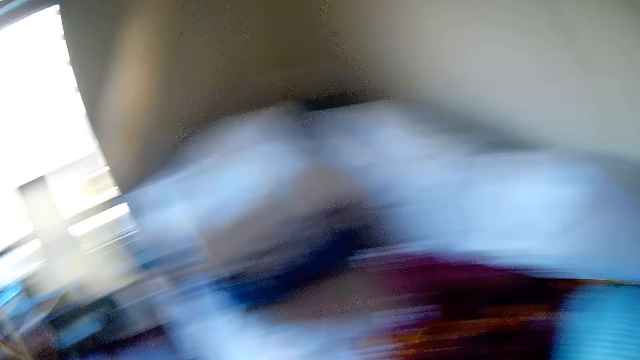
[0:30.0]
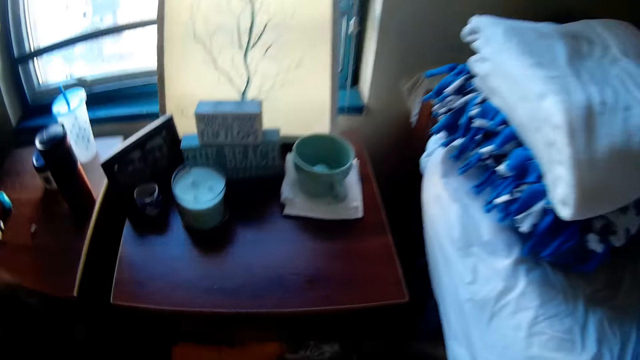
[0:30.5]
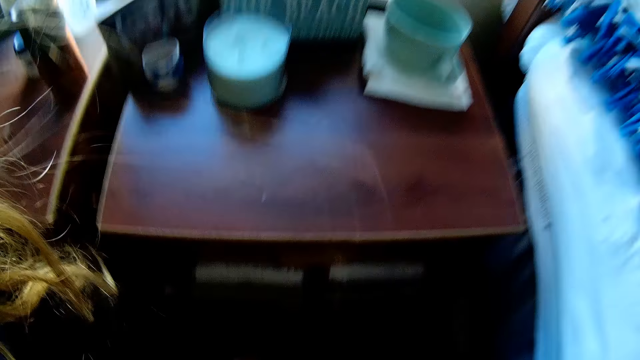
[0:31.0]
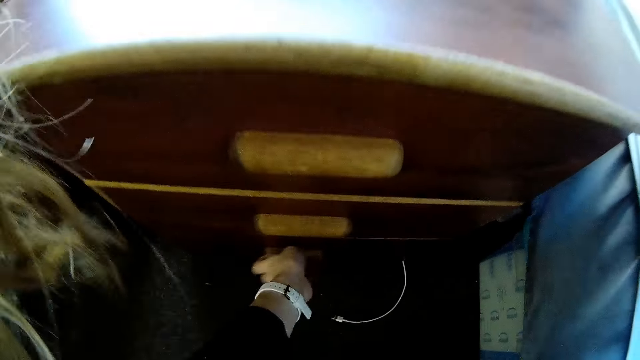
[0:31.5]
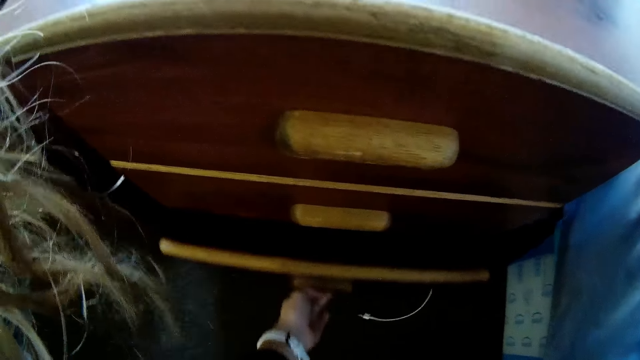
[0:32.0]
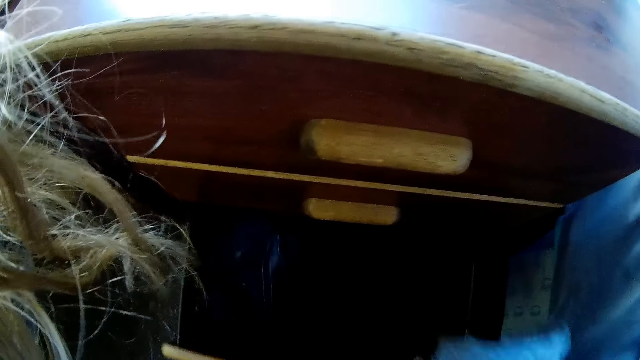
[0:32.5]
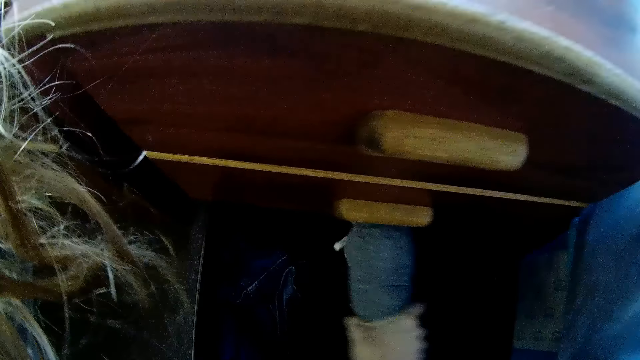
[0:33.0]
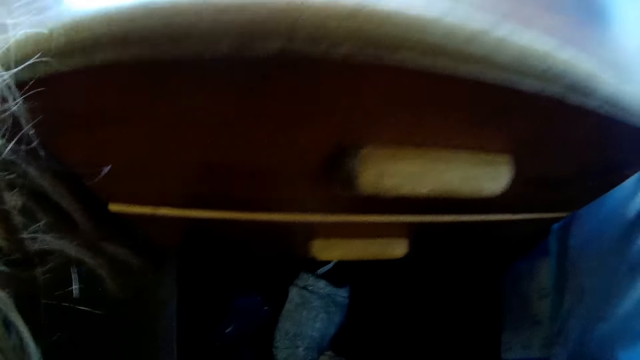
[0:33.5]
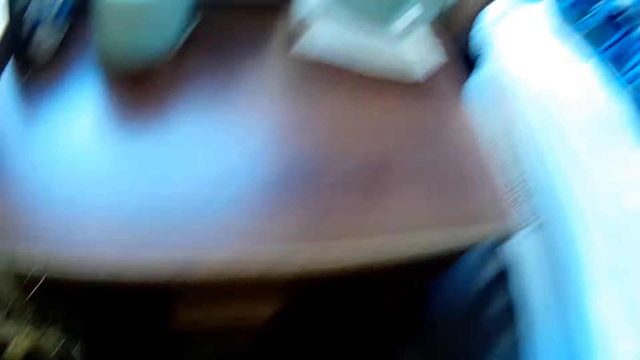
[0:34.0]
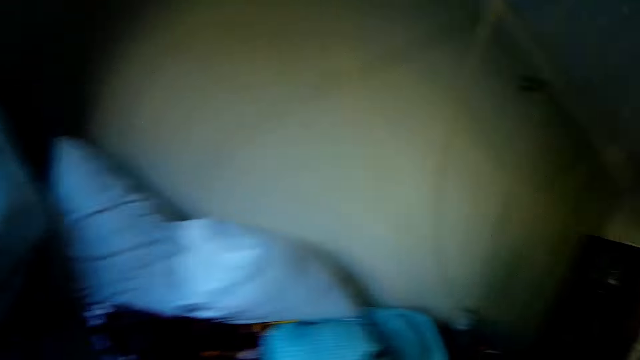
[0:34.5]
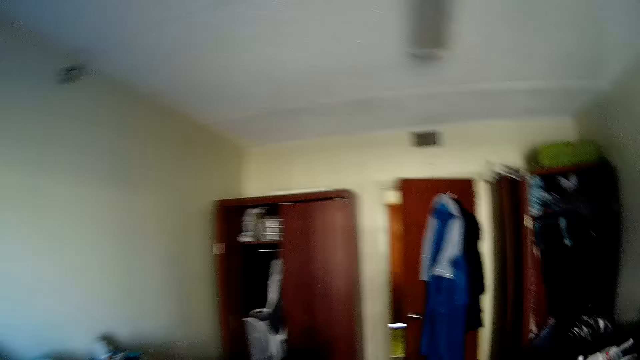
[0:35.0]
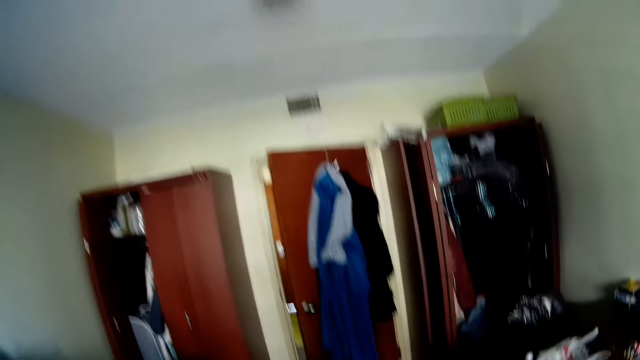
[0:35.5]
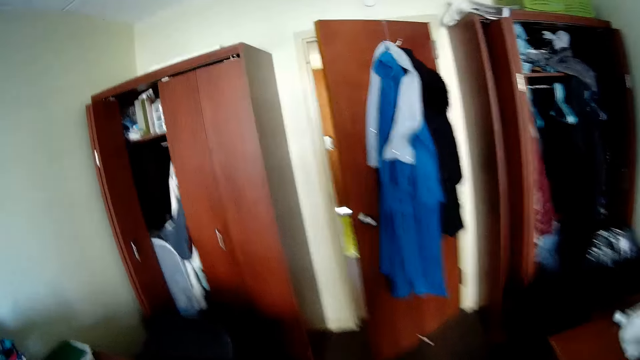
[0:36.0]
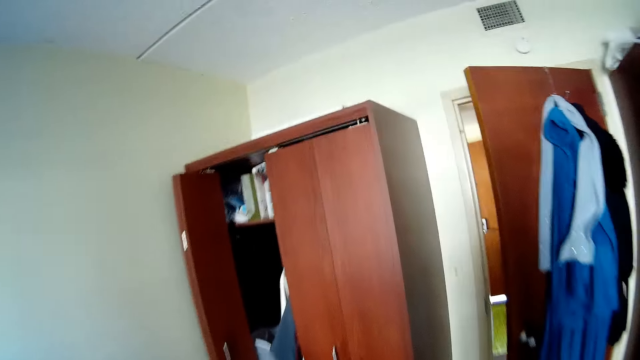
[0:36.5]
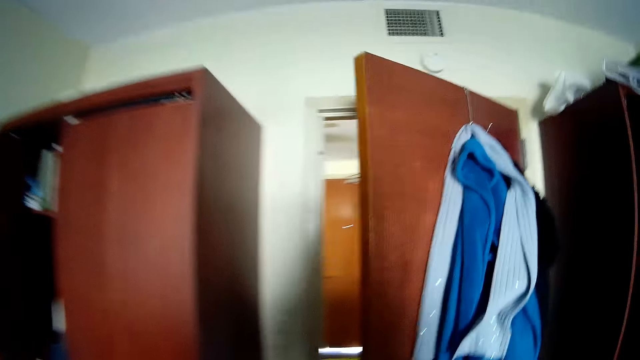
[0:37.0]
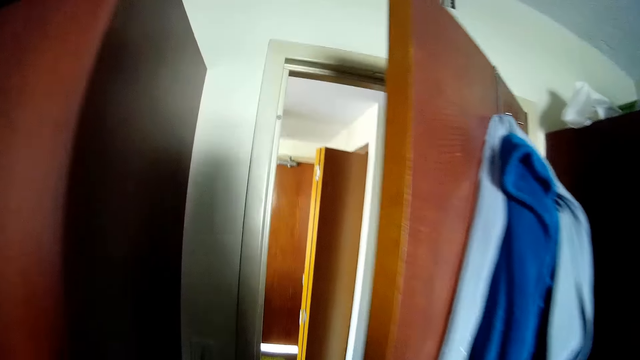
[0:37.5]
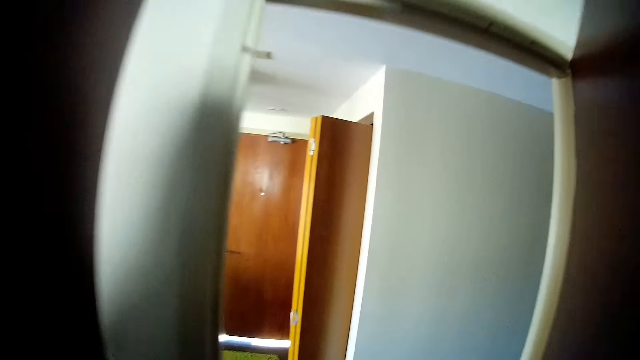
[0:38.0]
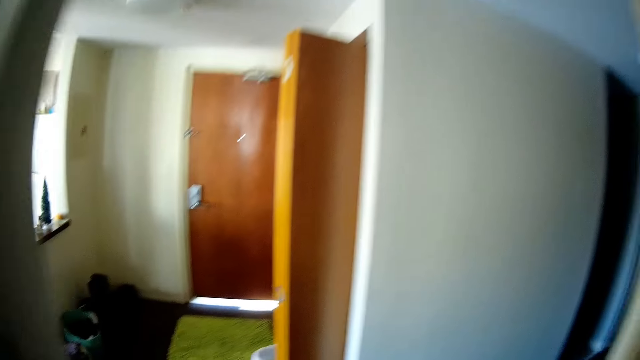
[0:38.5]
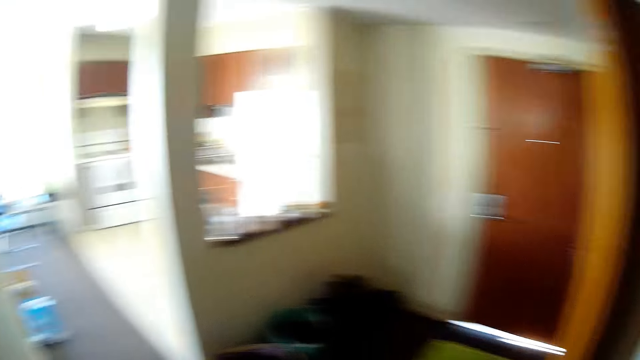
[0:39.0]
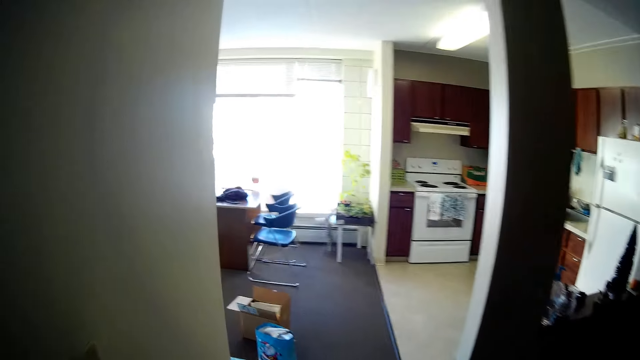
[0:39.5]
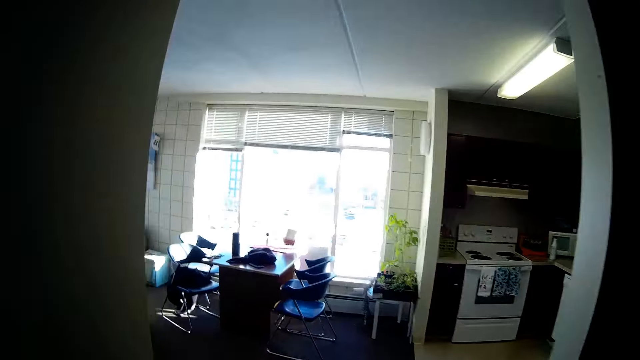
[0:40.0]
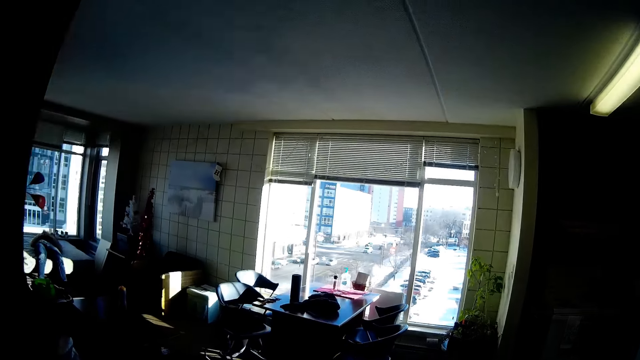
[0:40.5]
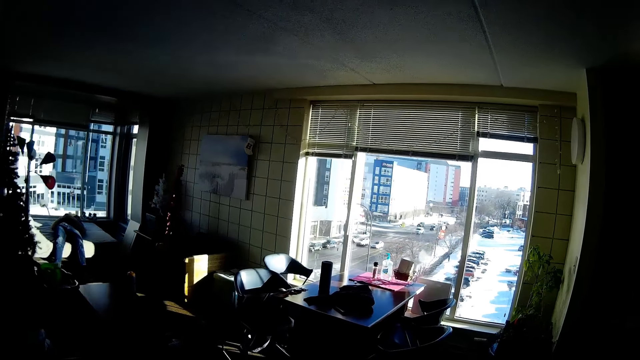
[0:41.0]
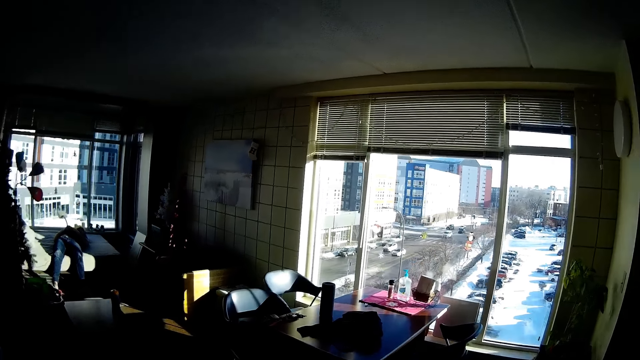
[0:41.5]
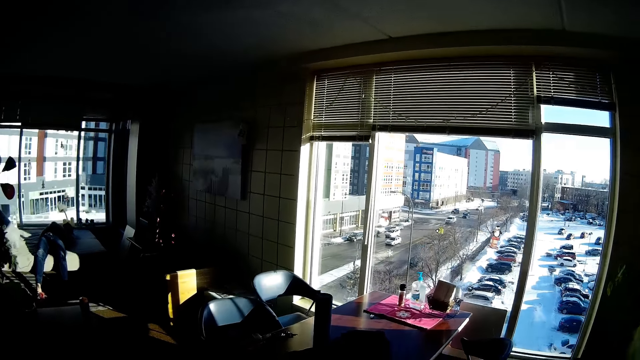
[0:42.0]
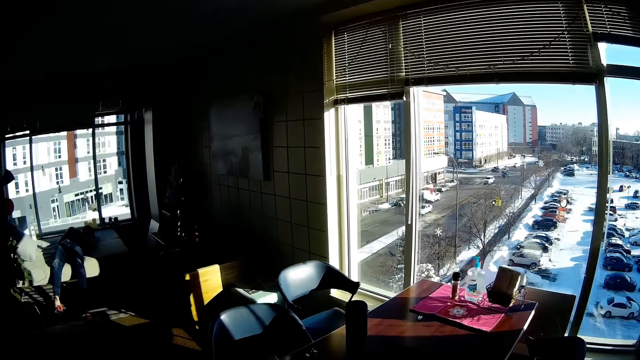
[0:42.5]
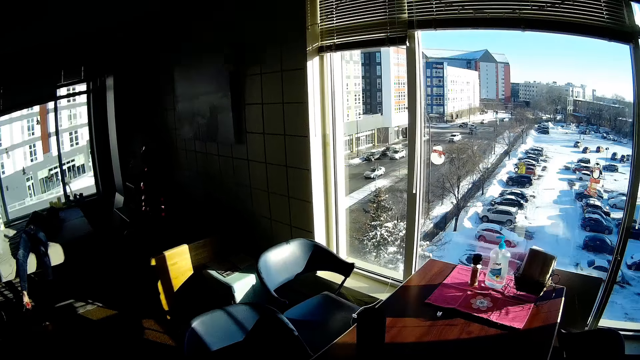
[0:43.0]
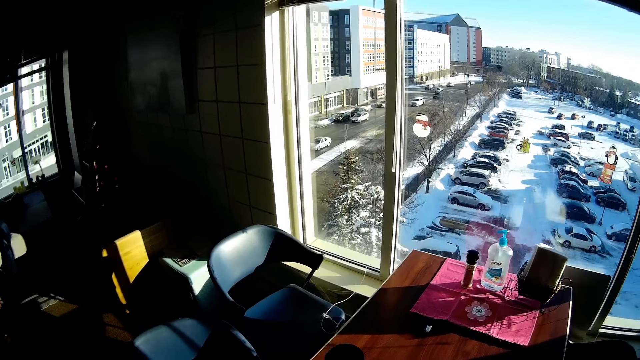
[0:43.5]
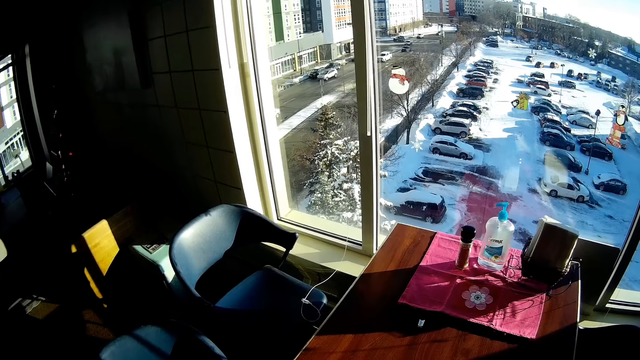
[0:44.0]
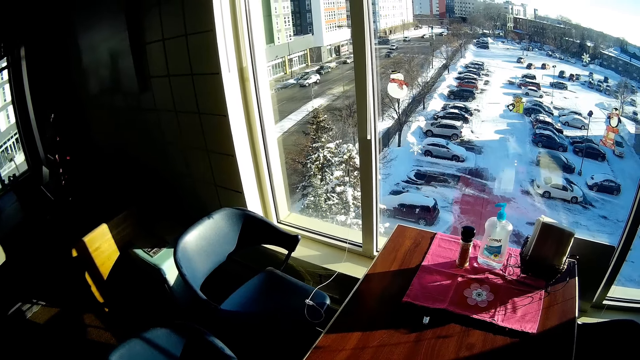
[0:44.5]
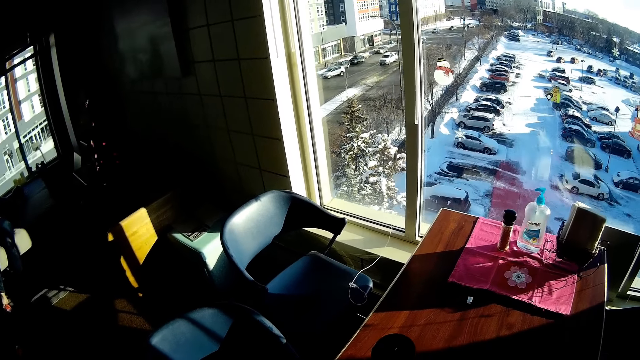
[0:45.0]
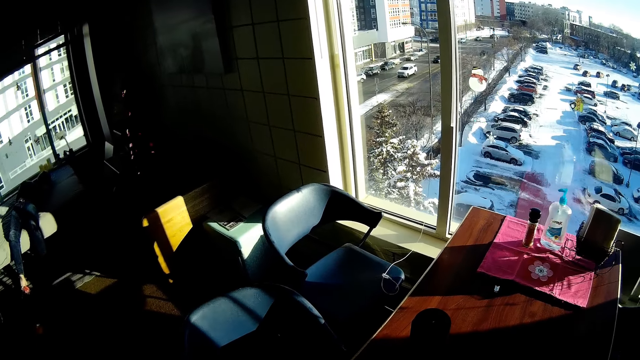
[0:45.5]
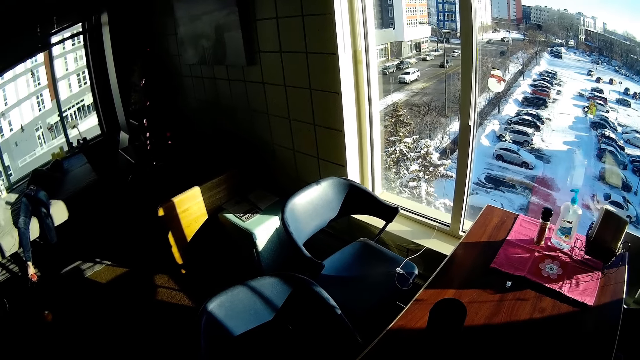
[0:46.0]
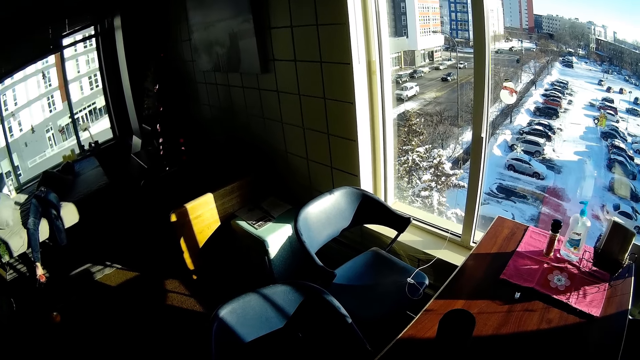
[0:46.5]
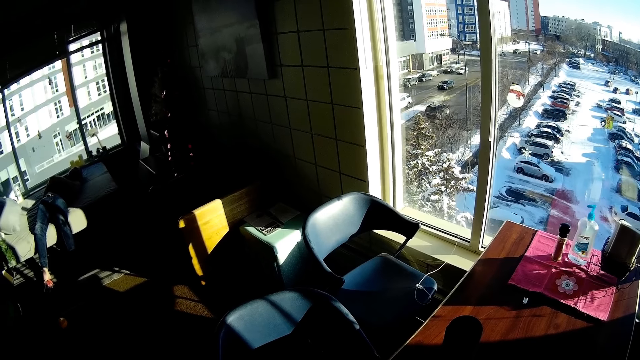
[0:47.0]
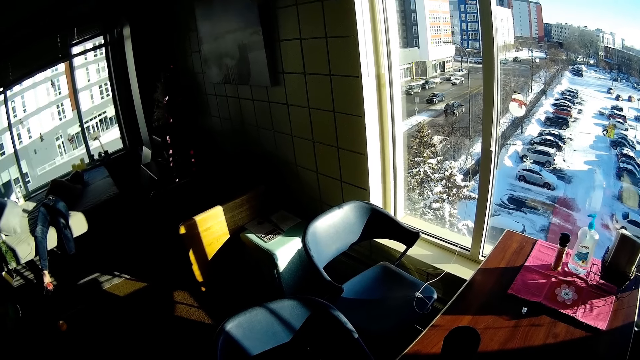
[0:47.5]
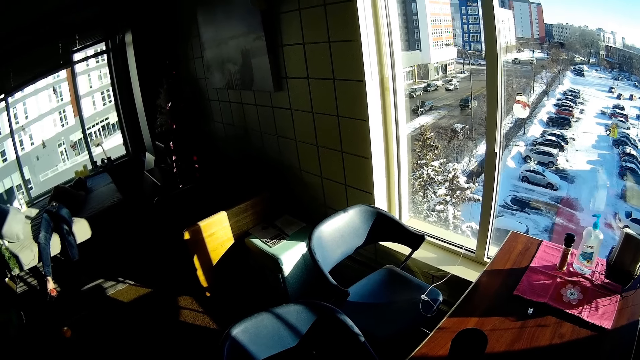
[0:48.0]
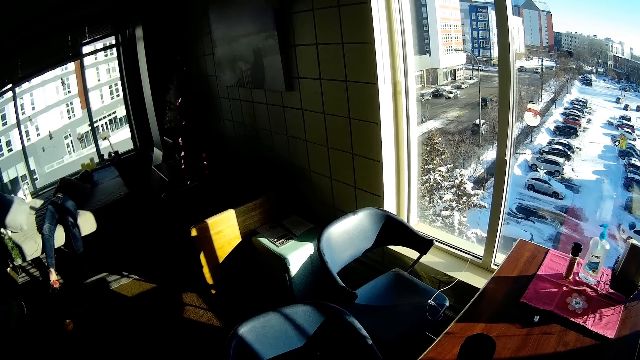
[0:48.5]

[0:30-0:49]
The camera wearer walks around. They close a drawer. They open the drawer. They put a cloth in the drawer. They turn around, walk around. They walk. A man relaxes on the bed. The camera wearer looks around. The man relaxes on the bed. The camera wearer watches the background.

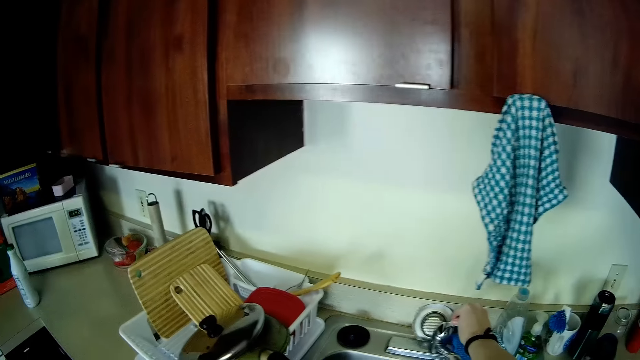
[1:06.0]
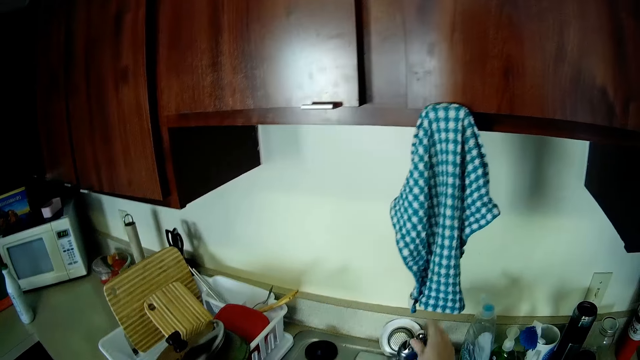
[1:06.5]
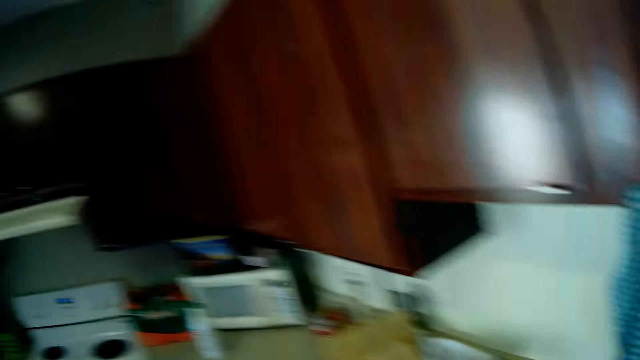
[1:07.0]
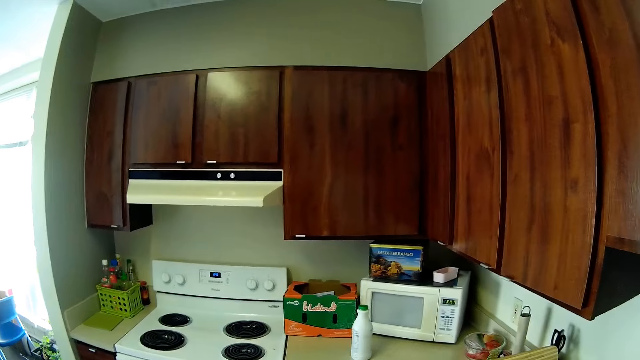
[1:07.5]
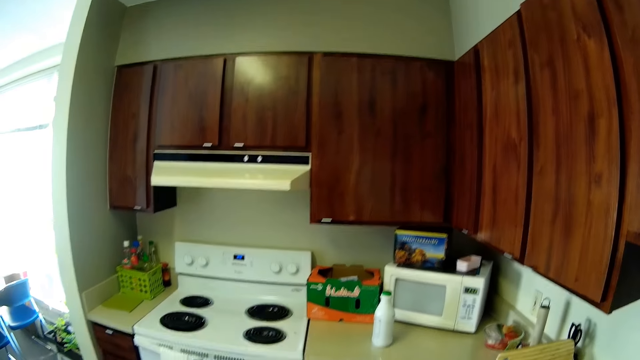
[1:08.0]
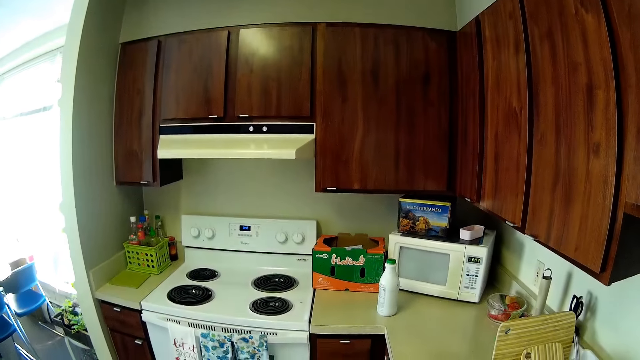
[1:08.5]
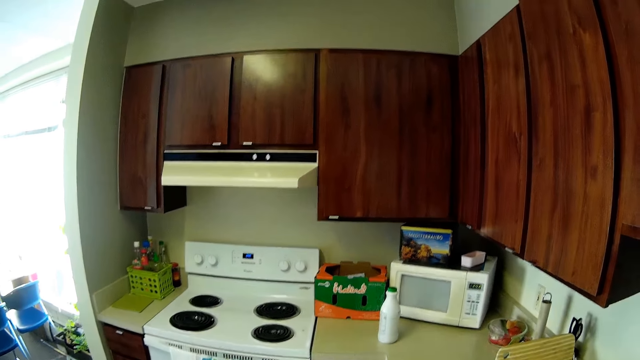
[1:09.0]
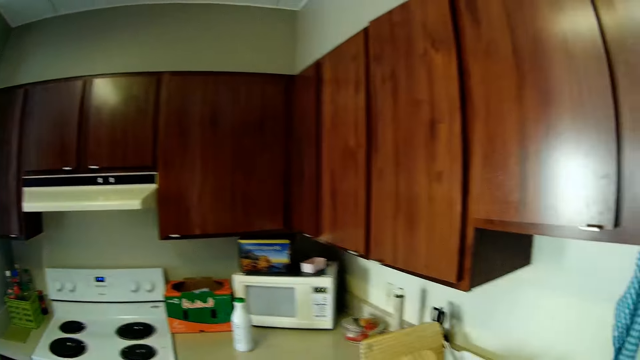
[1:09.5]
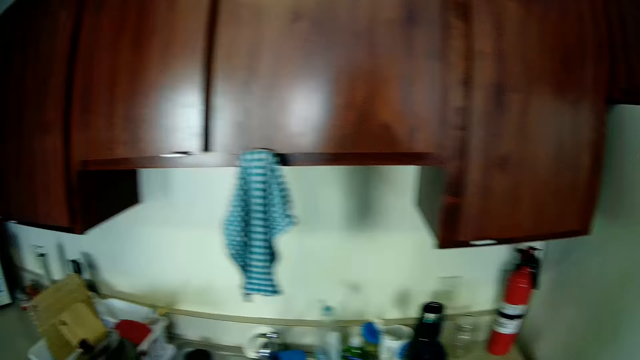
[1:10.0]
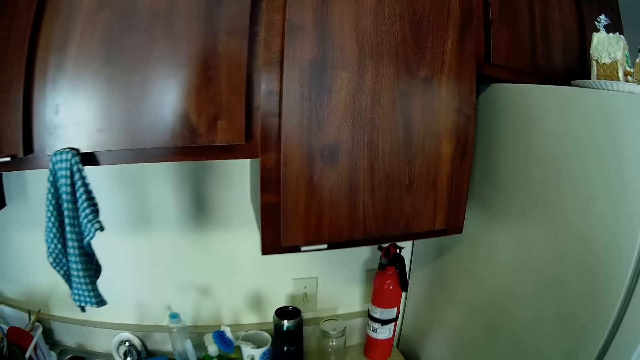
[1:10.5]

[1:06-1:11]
The camera wearer looks around.
